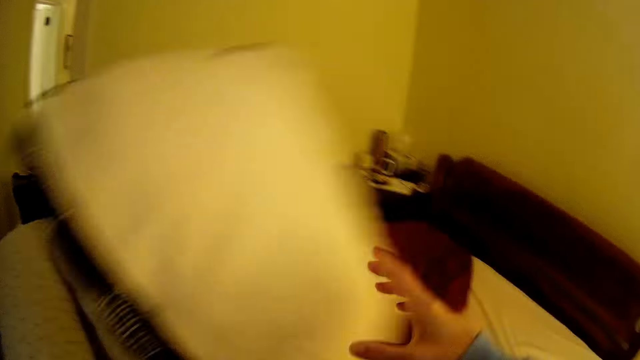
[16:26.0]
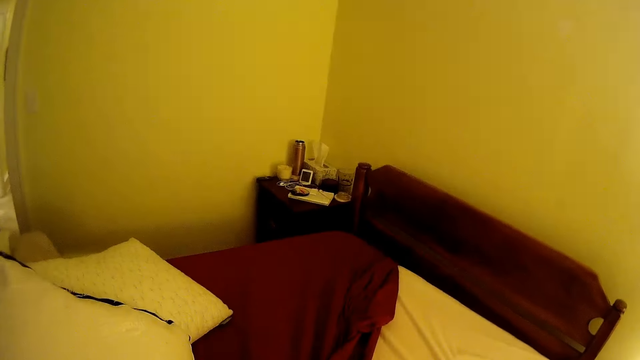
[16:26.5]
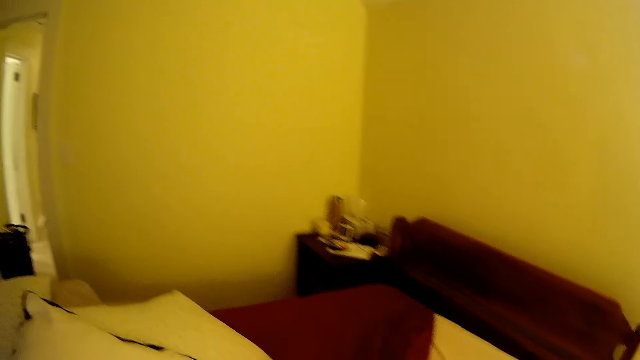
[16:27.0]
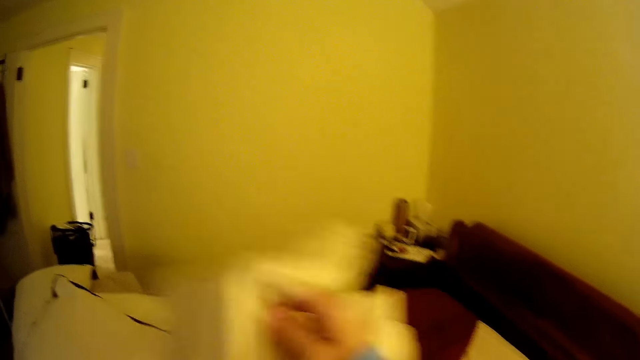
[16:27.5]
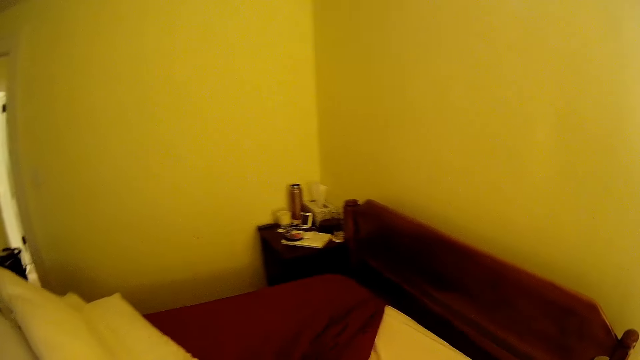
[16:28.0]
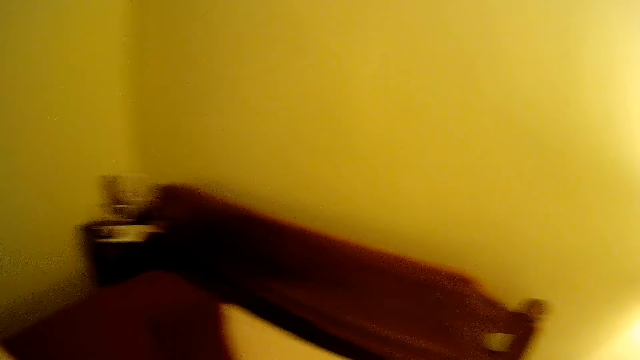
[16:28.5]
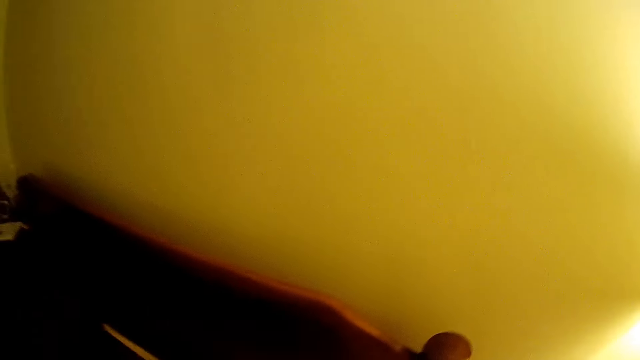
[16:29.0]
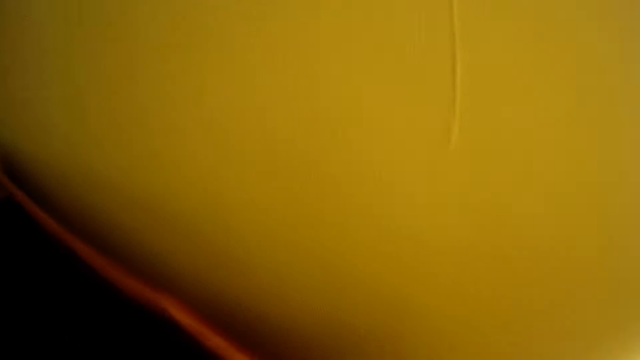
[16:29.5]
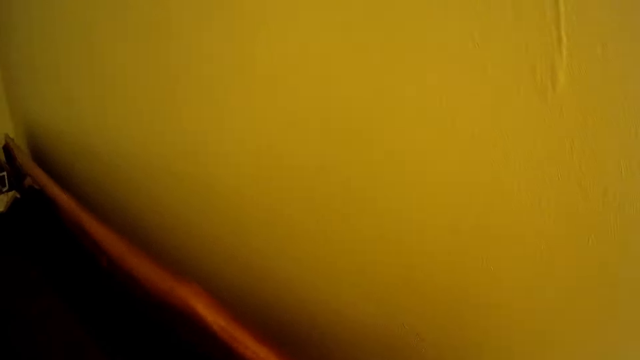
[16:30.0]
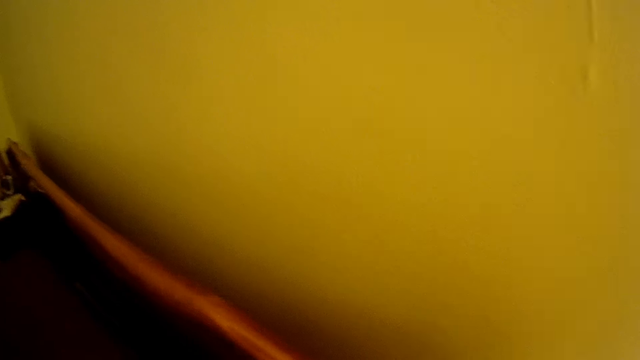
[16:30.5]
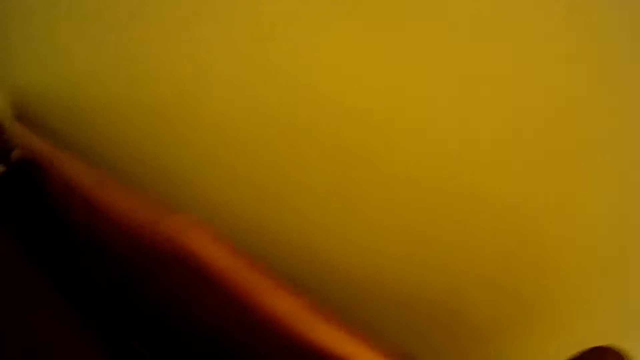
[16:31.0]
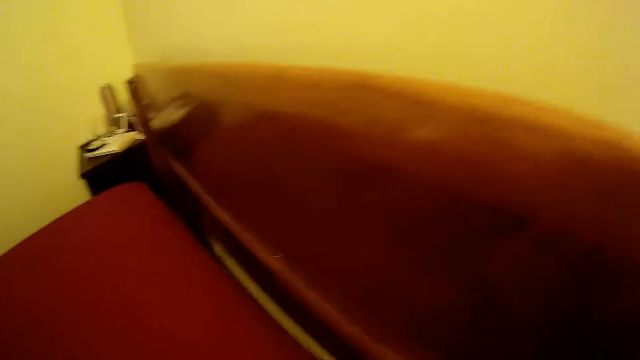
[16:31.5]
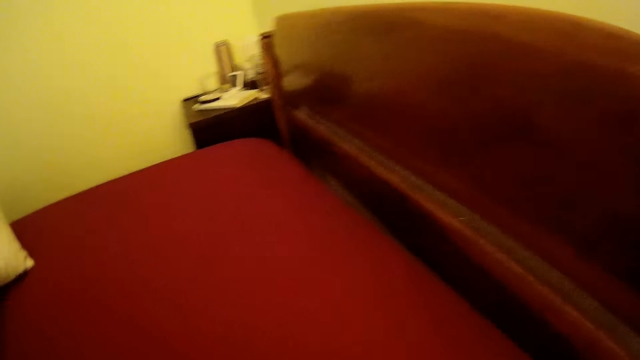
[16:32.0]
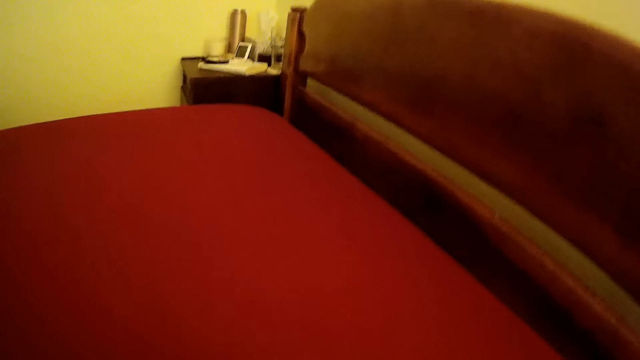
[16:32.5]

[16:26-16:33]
The camera wearer moves a pillow on the bed with her left hand. She moves the pillow on the bed with her right hand.

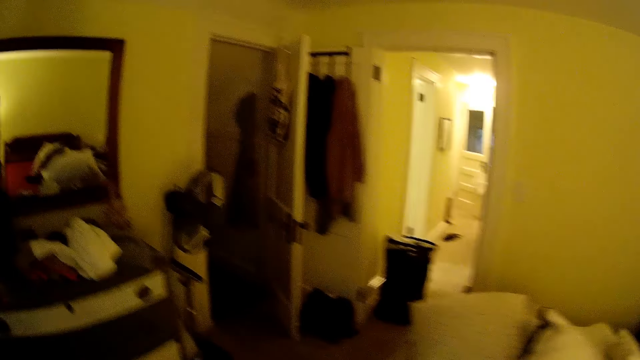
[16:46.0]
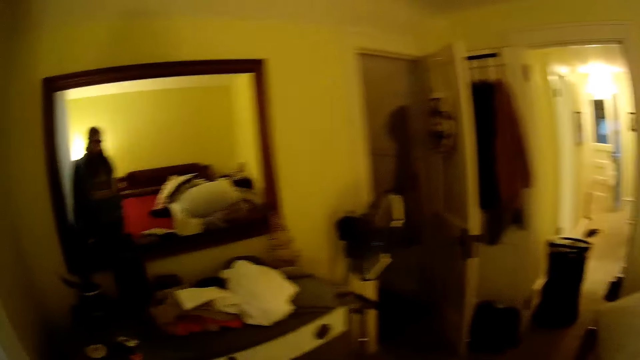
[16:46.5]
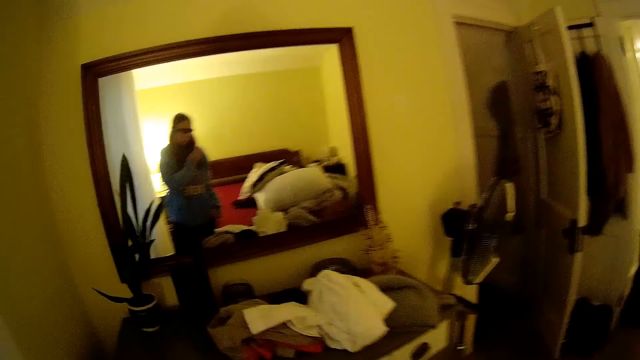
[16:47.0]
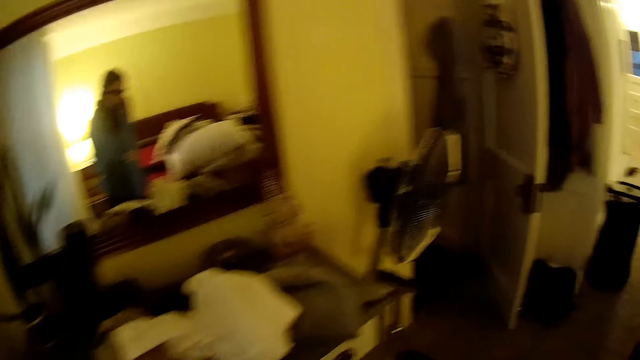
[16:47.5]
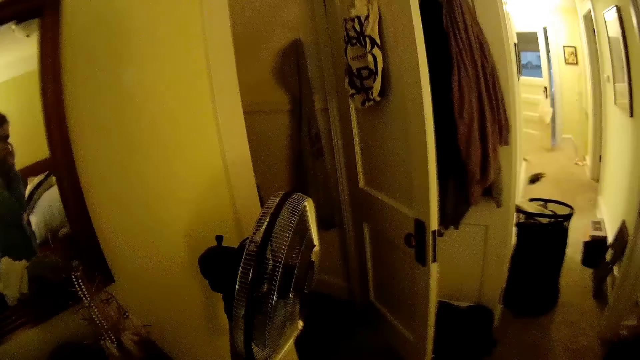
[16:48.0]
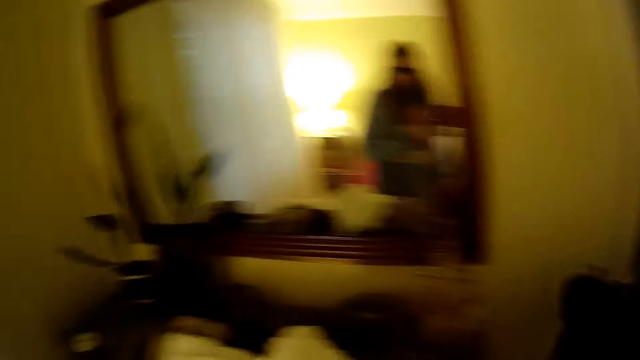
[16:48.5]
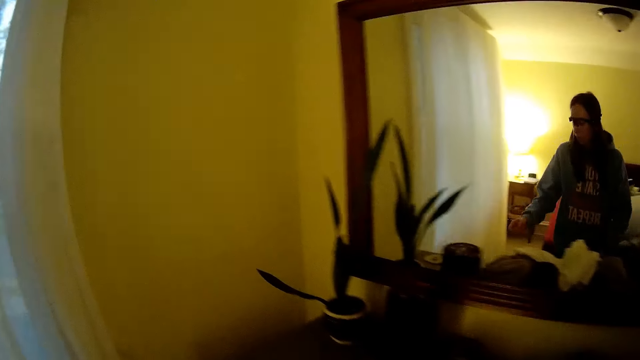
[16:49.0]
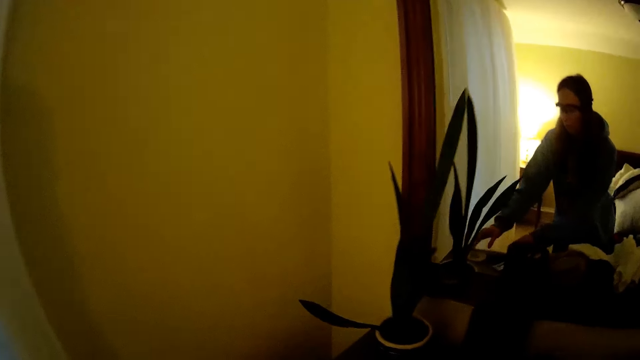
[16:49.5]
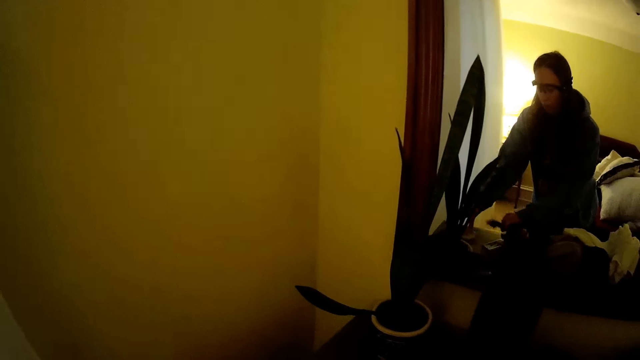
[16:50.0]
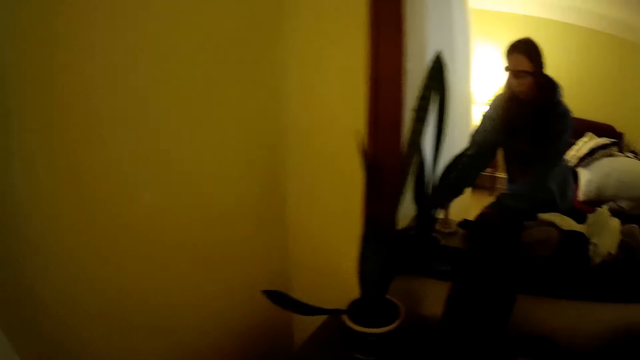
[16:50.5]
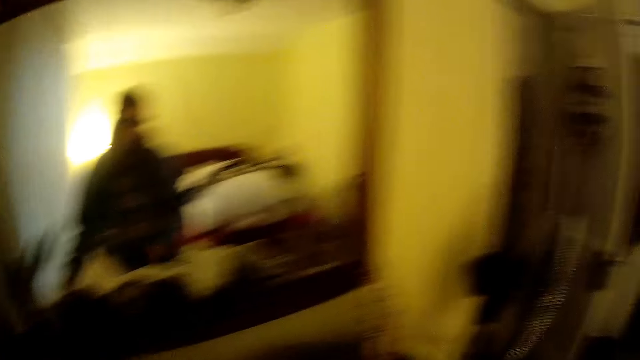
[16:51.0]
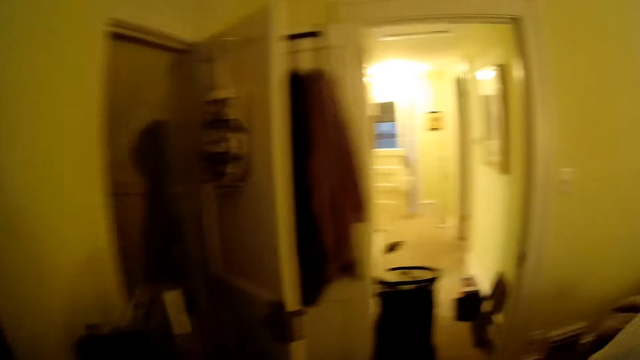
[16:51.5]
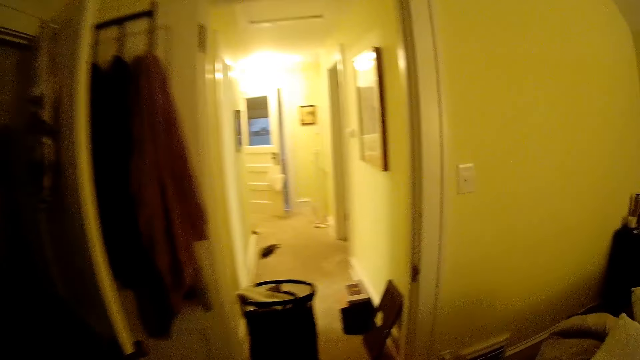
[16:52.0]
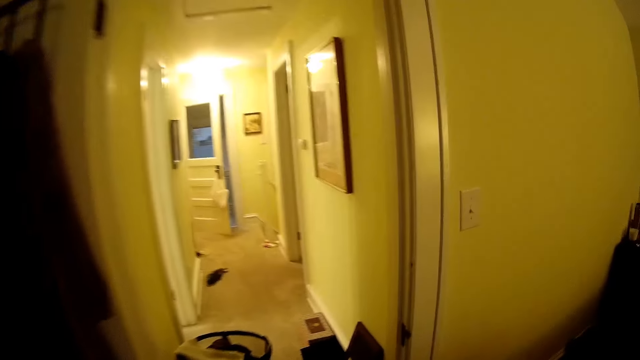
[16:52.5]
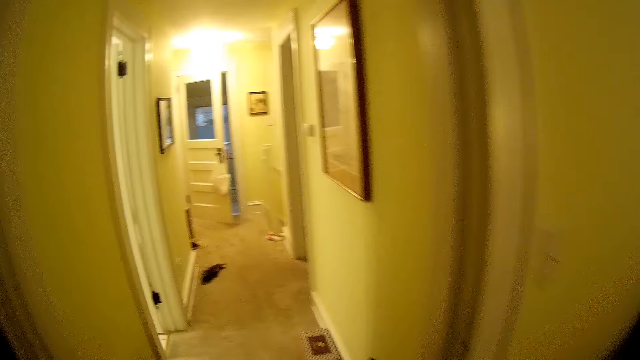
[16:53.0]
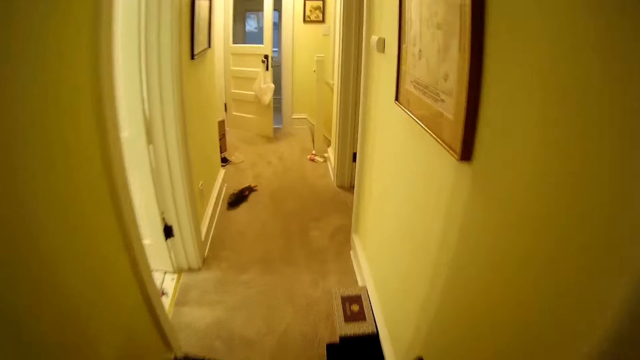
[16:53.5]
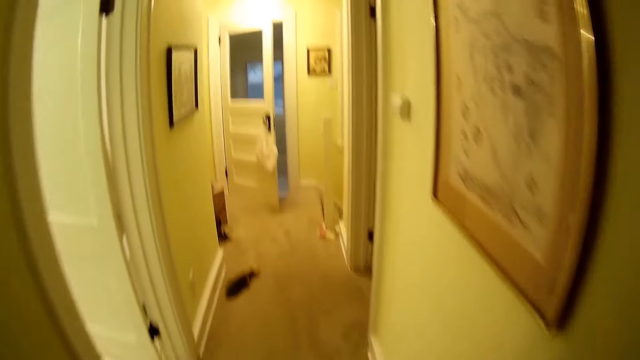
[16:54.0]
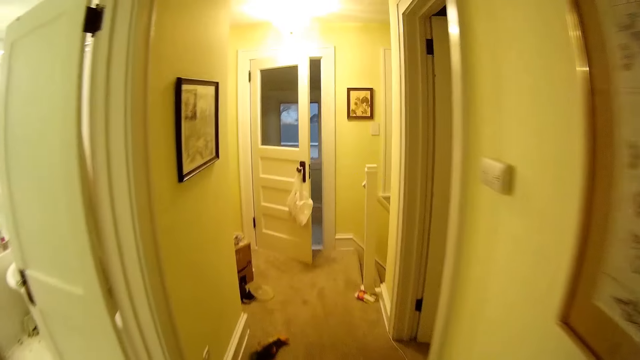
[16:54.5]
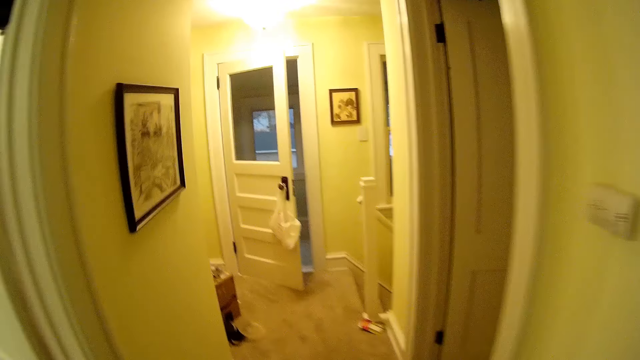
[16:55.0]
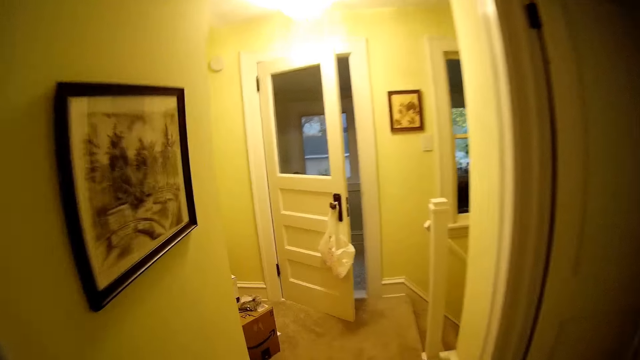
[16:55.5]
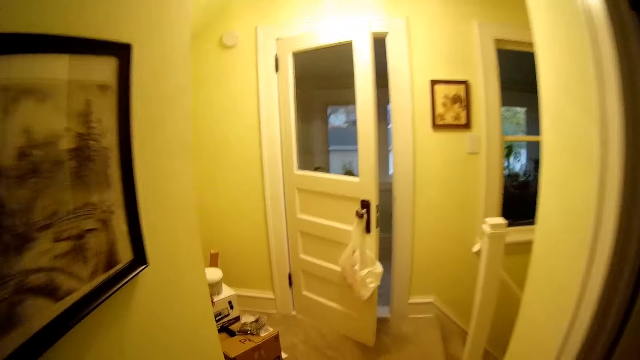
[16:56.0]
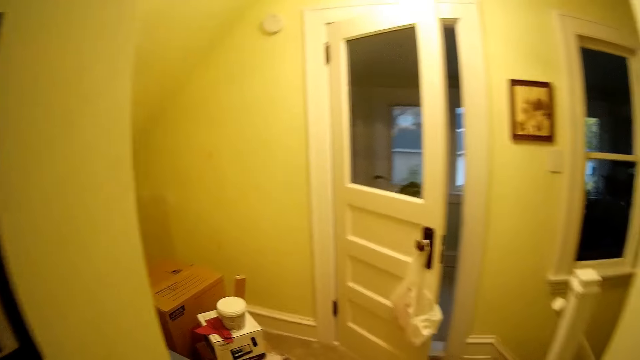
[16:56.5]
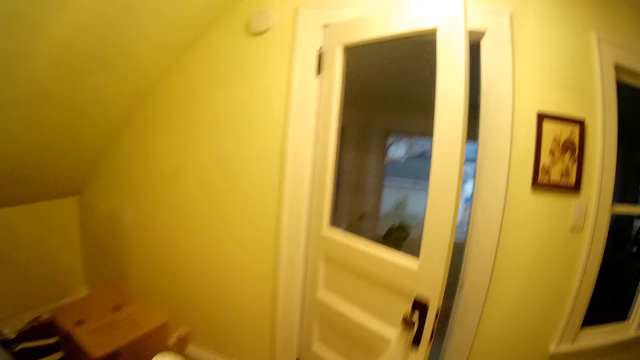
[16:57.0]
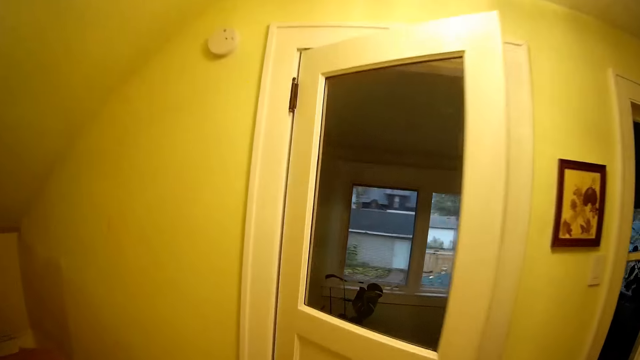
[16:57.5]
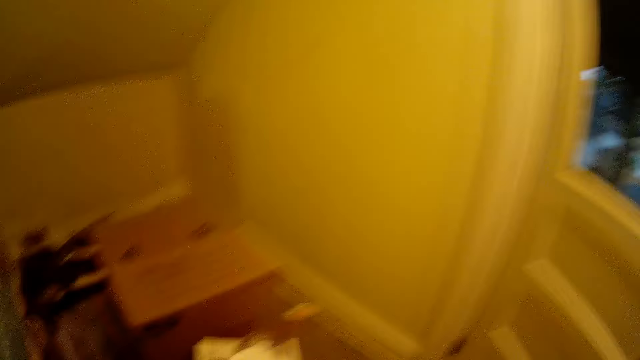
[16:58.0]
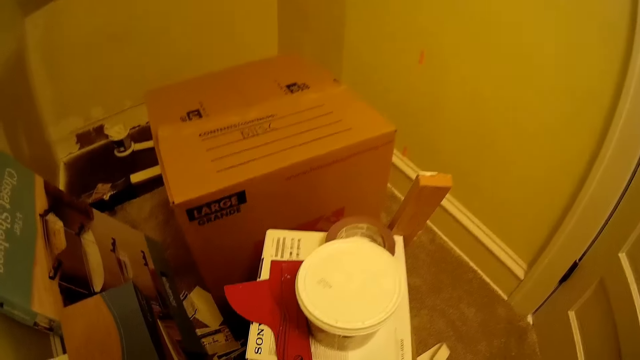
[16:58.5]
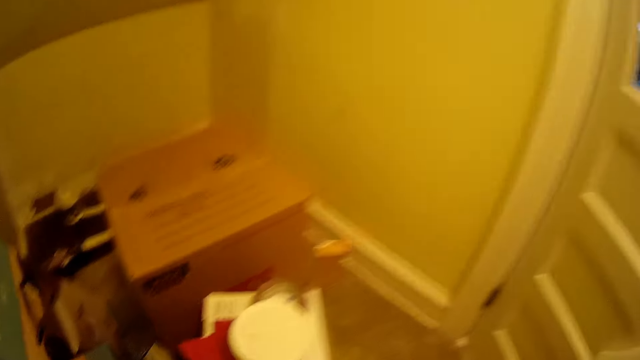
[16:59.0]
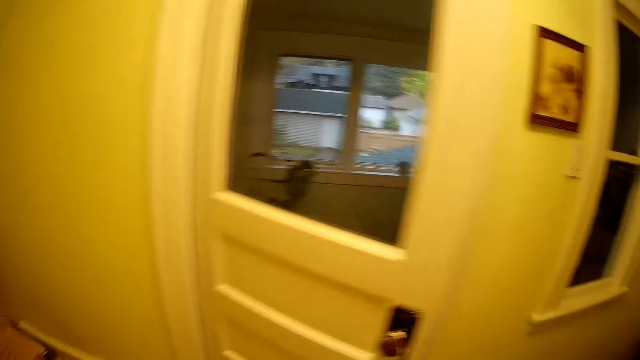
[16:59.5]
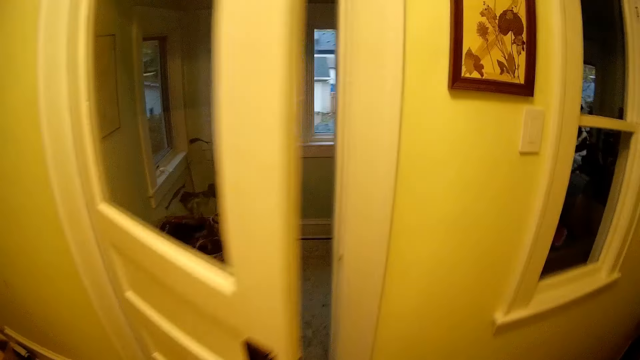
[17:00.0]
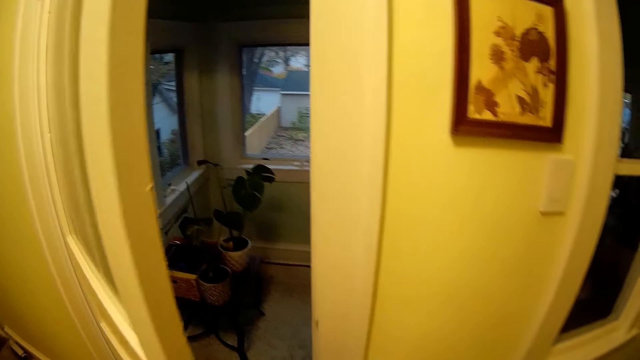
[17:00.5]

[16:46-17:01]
The camera wearer walks across the room. She picks up a remote on the dressing room with her left hand.
